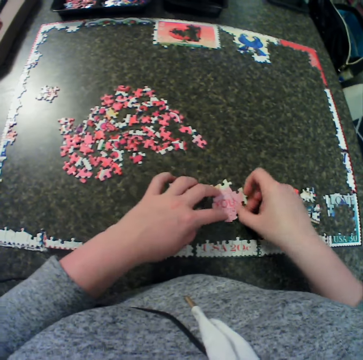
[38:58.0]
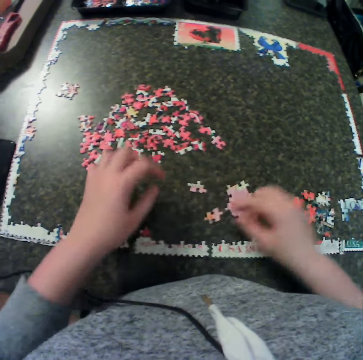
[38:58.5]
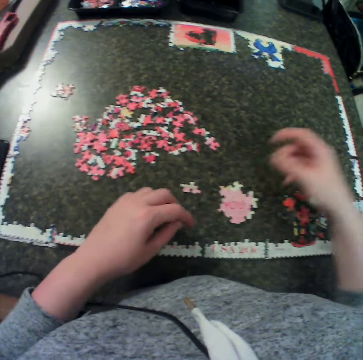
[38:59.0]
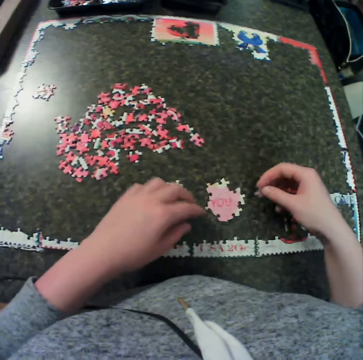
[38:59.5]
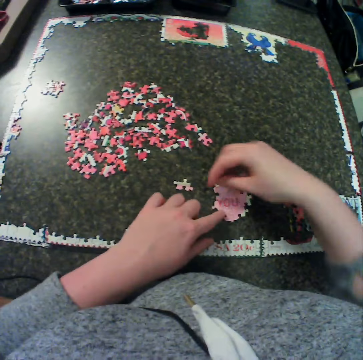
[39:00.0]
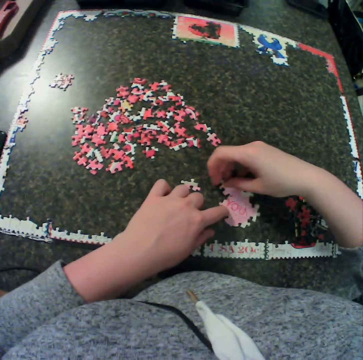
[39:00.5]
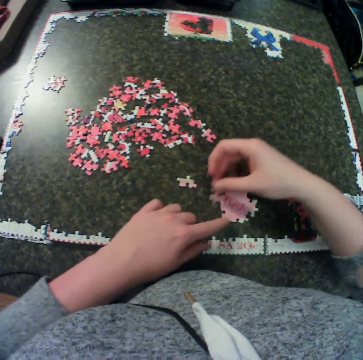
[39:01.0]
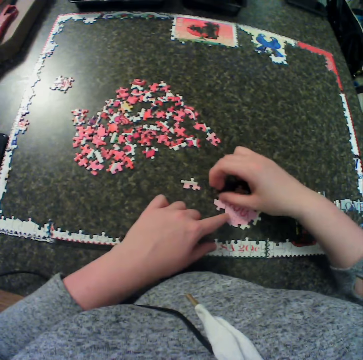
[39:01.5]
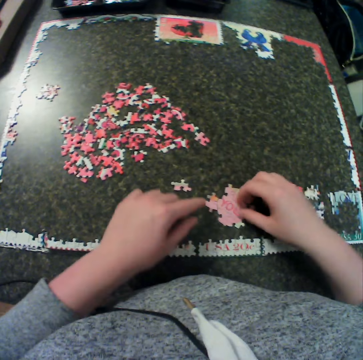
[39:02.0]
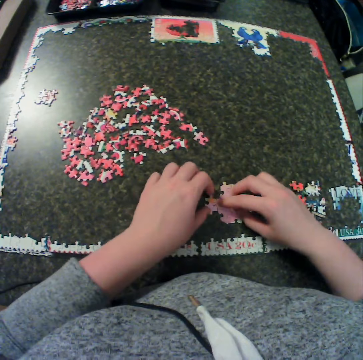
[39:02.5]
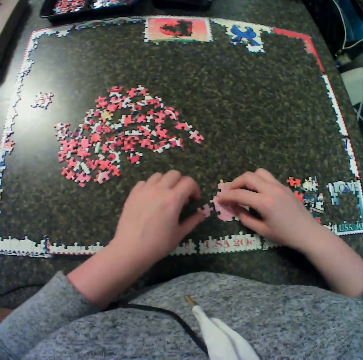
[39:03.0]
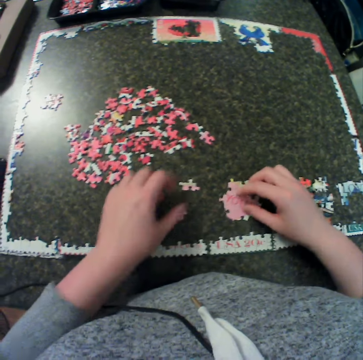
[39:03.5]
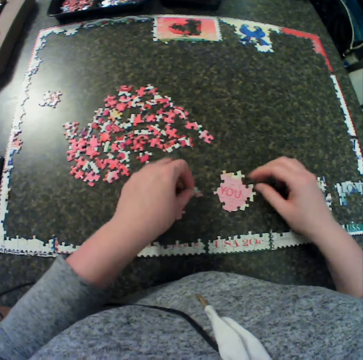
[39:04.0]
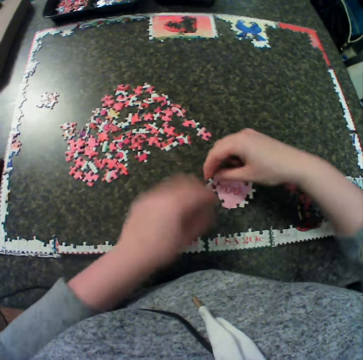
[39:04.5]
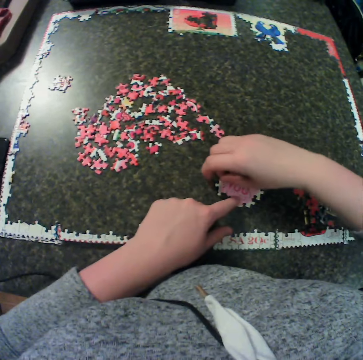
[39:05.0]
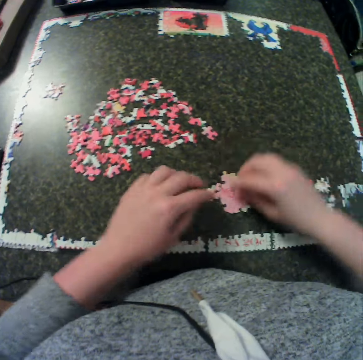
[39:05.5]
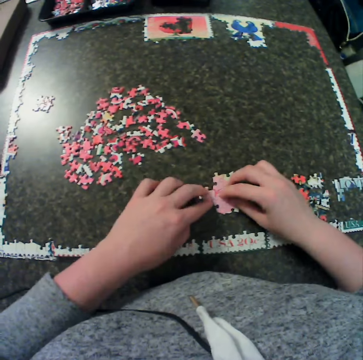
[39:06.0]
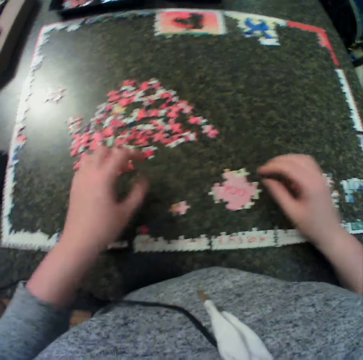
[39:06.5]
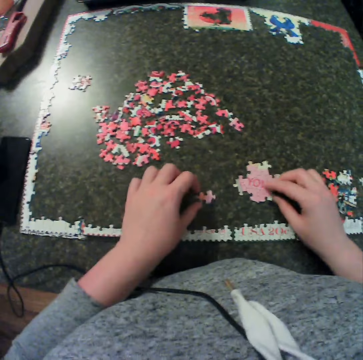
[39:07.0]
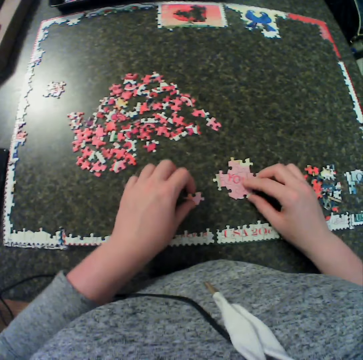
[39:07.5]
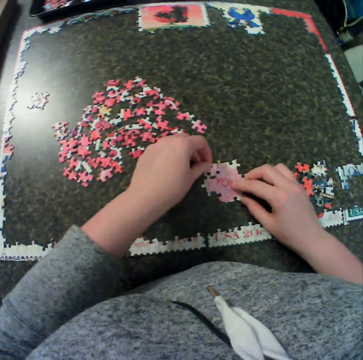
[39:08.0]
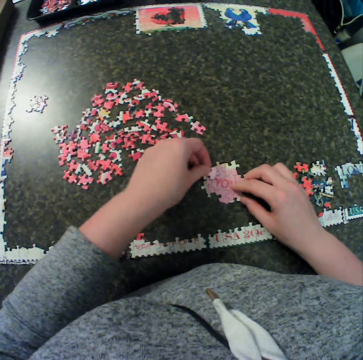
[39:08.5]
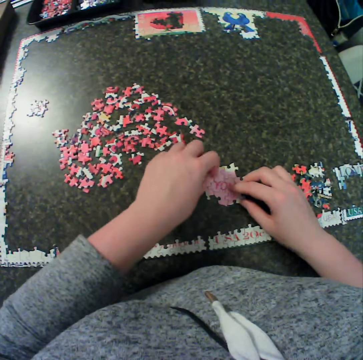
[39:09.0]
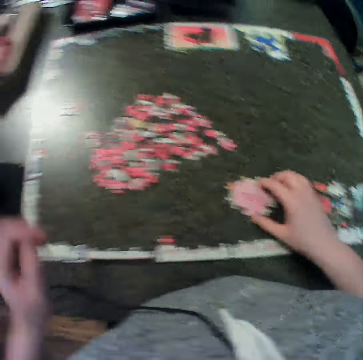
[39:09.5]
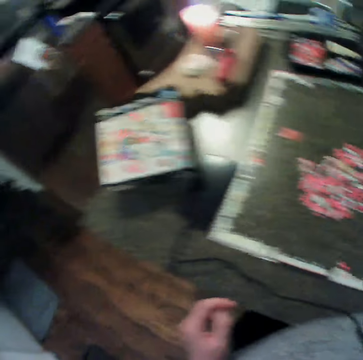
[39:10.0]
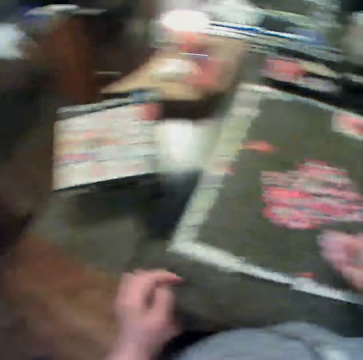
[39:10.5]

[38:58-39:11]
The camera wearer fits a puzzle piece. They remove the hand from the jigsaw. They pick a piece of puzzle. They move the left hand. They hold the jigsaw puzzle. They fix the puzzle together. They move the puzzle piece around. They fit the puzzle piece. They remove the hand from the puzzle piece. They hold the puzzle piece. They move the puzzle piece. They move the jigsaw puzzle. They pick a puzzle piece. They exchange the puzzle piece to the other hand. They hold the jigsaw puzzle. They fit the puzzle piece. They remove the hand from the jigsaw. They hold the jigsaw puzzle. They fit the puzzle piece. They remove the hand from the jigsaw puzzle. They touch the jigsaw puzzle. They pick a piece of puzzle with the left hand. They fit the puzzle piece. They remove the hand from the jigsaw puzzle. They hold the jigsaw puzzle.

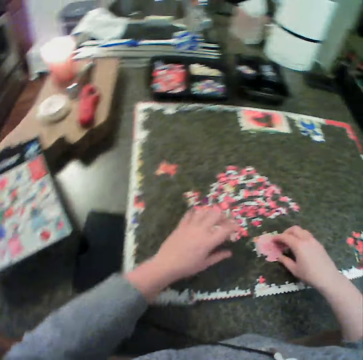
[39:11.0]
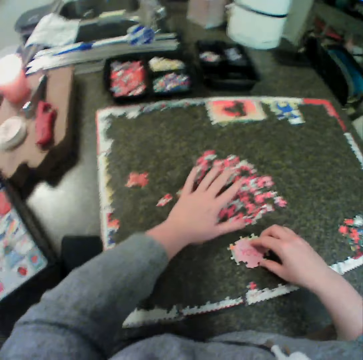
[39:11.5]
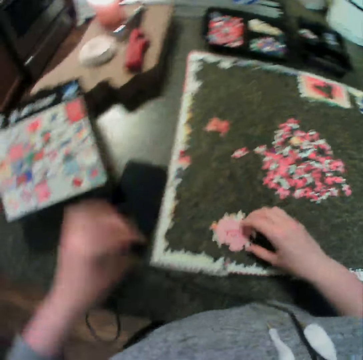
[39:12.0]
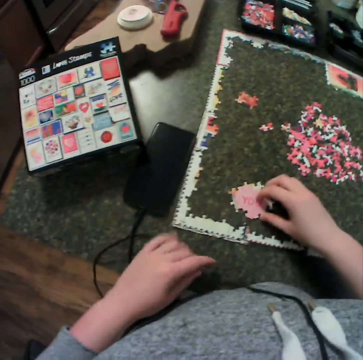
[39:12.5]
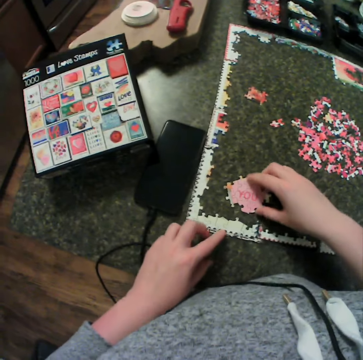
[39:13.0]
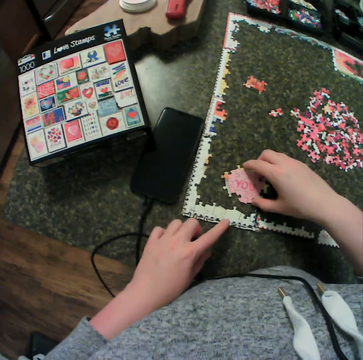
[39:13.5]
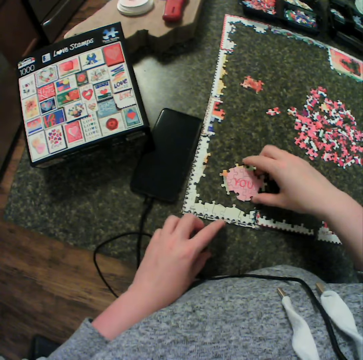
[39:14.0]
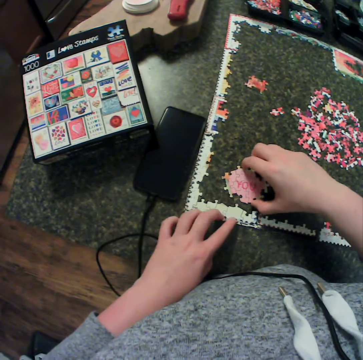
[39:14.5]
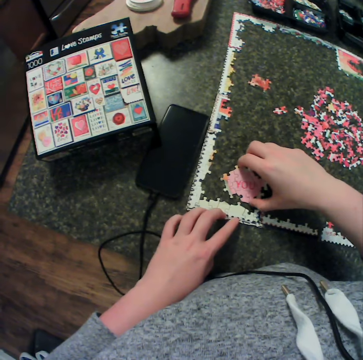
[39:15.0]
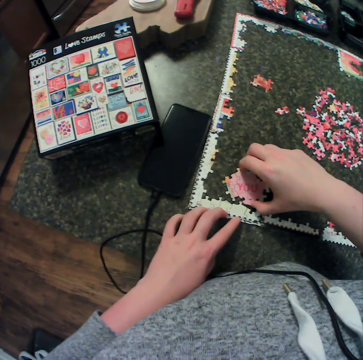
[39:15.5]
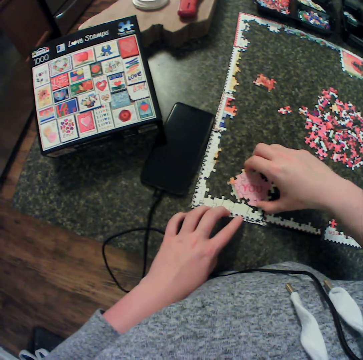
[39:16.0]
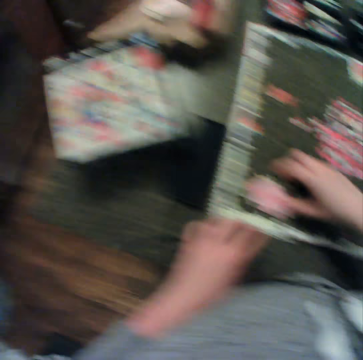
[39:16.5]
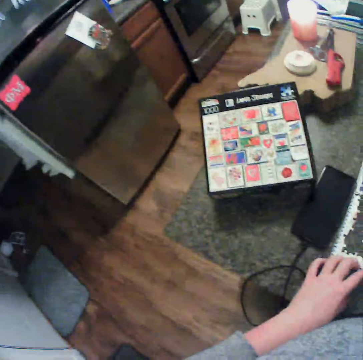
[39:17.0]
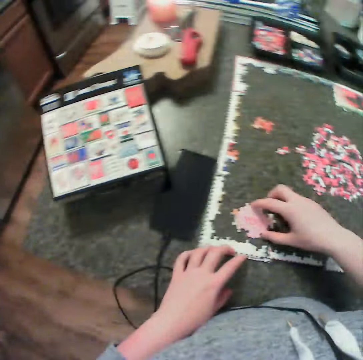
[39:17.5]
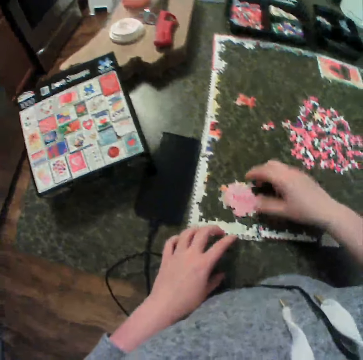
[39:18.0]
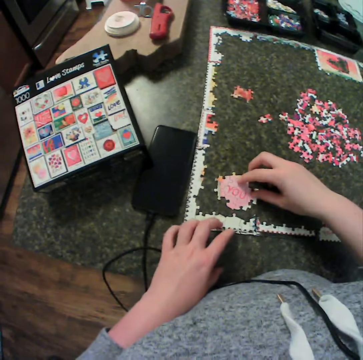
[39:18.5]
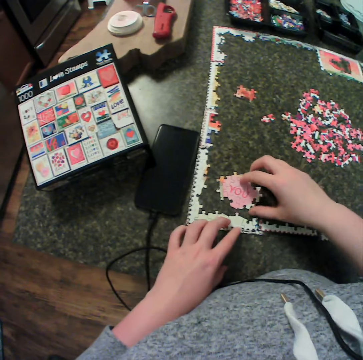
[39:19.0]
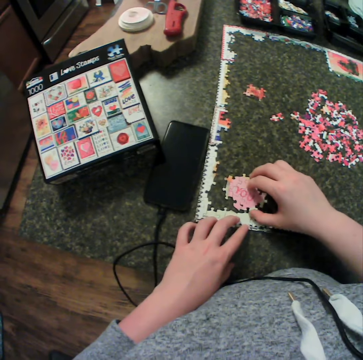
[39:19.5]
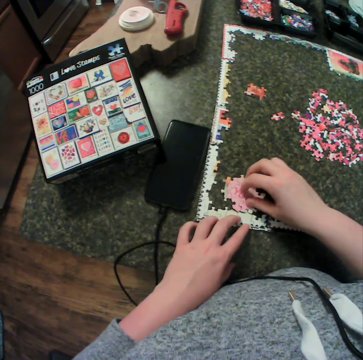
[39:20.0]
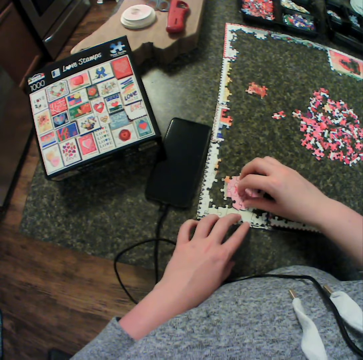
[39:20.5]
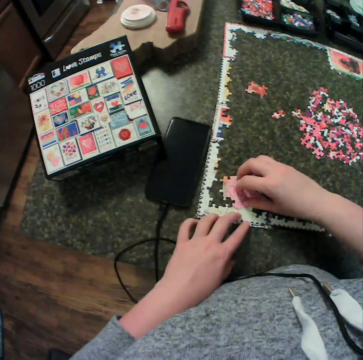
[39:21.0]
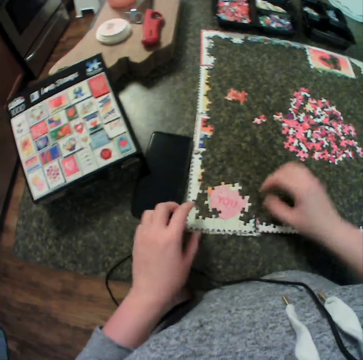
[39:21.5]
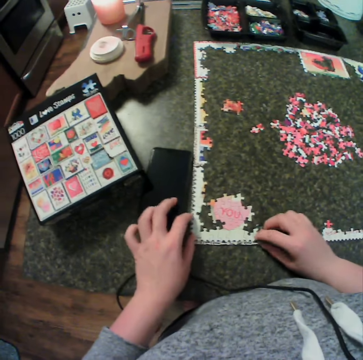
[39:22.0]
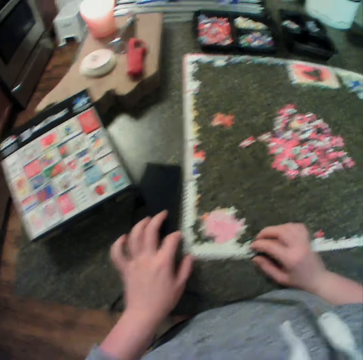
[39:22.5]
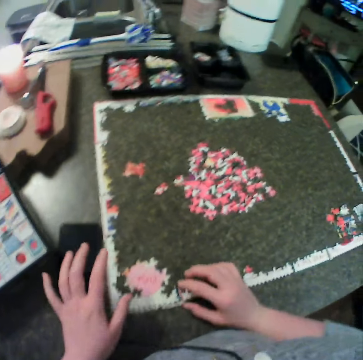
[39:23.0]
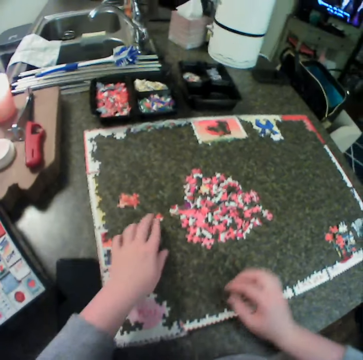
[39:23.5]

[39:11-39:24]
The camera wearer moves the puzzle pieces. They adjust some of the puzzle. They move the jigsaw puzzle. They hold the jigsaw puzzle. They fit the jigsaw puzzle. They touch the jigsaw puzzle. They try to fix the puzzle. They move their hands away from the jigsaw puzzle. They adjust the jigsaw puzzle.

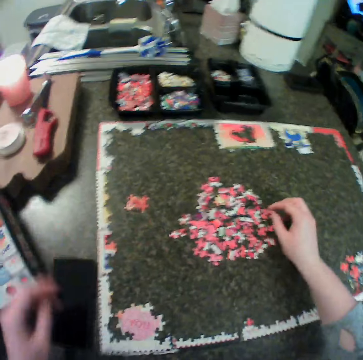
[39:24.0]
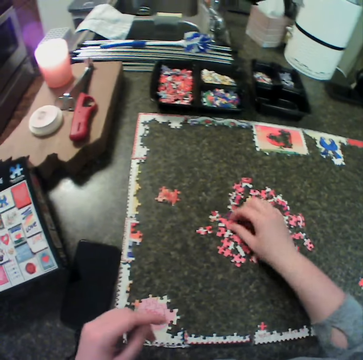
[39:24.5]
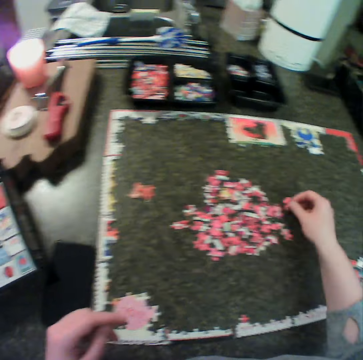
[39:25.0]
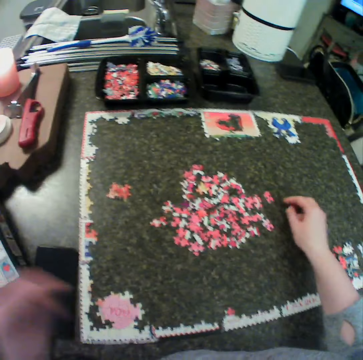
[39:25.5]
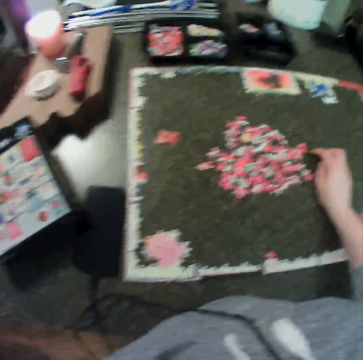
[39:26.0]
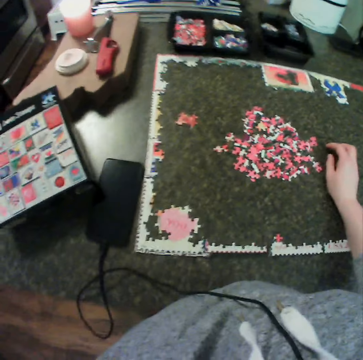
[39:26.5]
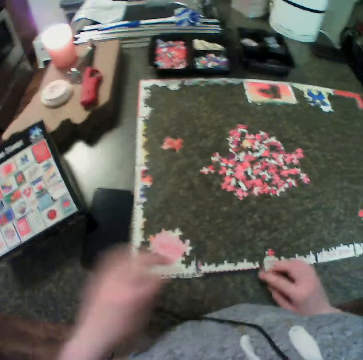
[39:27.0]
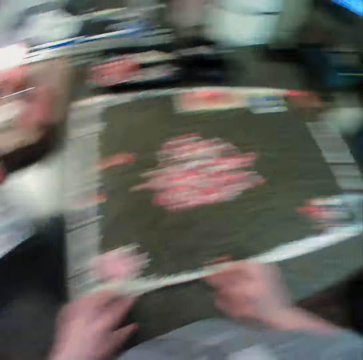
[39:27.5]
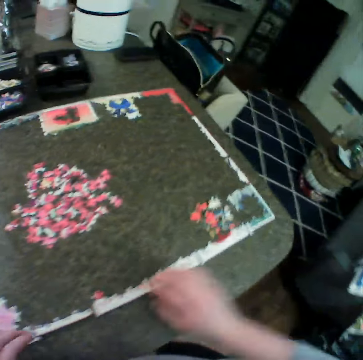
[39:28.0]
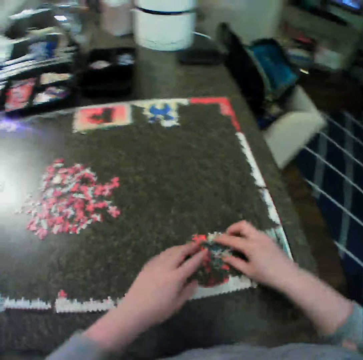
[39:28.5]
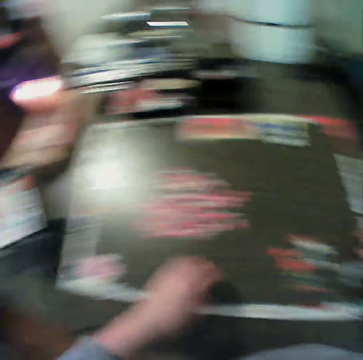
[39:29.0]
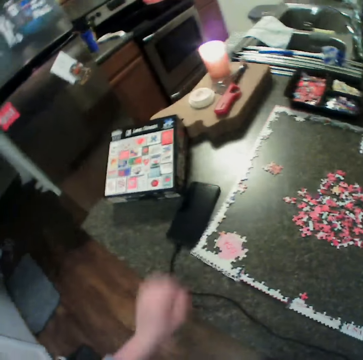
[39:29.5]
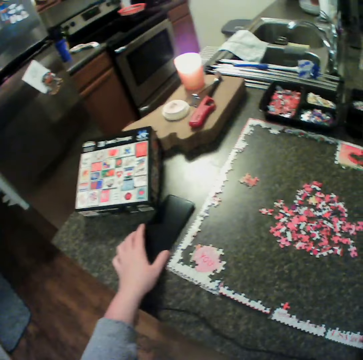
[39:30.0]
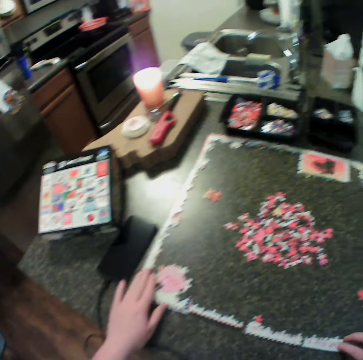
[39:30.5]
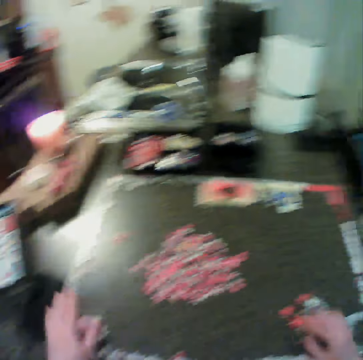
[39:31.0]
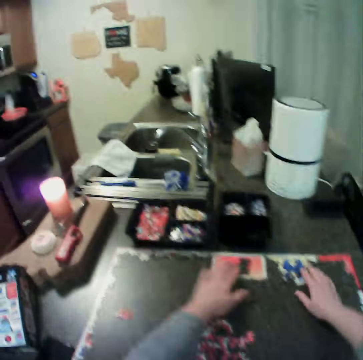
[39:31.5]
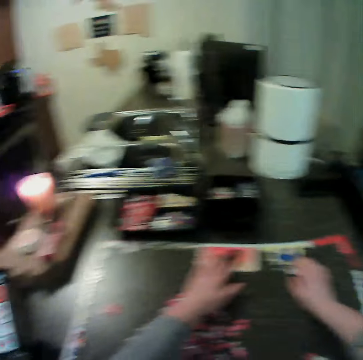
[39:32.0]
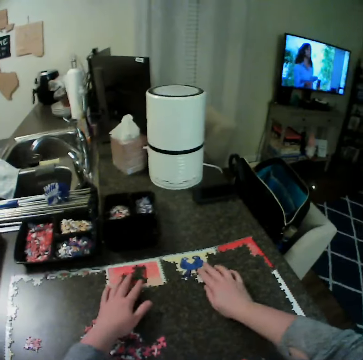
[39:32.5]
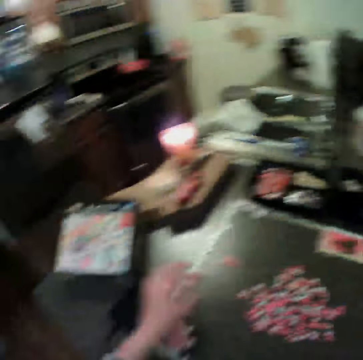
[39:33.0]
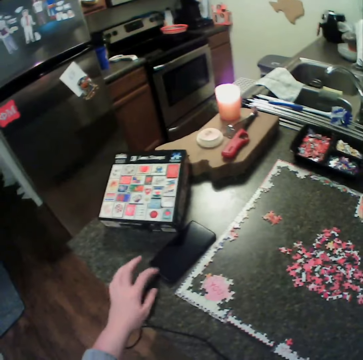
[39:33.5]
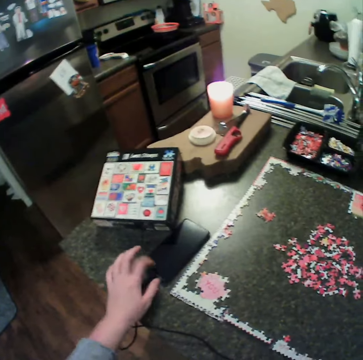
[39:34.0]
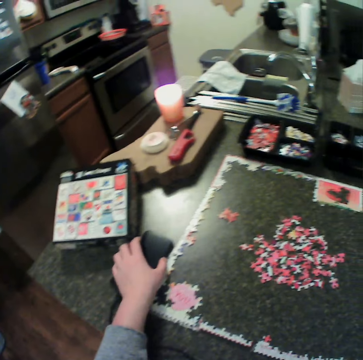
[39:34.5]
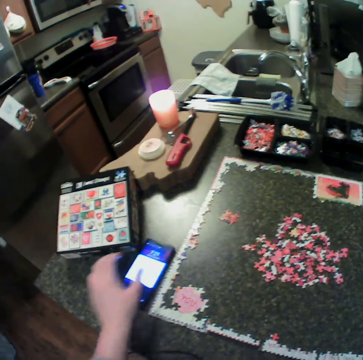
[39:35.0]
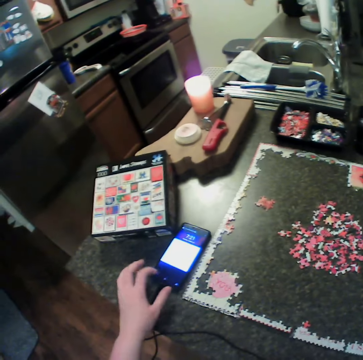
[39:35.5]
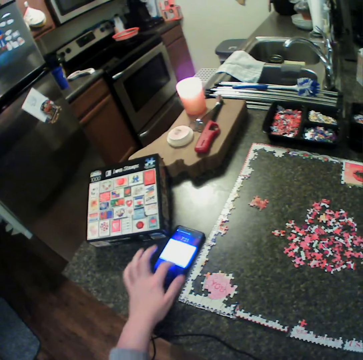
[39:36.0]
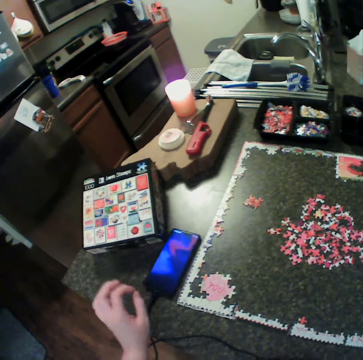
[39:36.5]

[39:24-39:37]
The camera wearer moves their hands. They move the left hand back. They pick a piece of puzzle with the right hand. They drop the puzzle piece. They move a puzzle piece. They move the right hand. They touch the jigsaw puzzle. They move both hands. They move the jigsaw pieces. They move the left hand. They move the phone. They touch the phone with the left hand. They adjust the jigsaw puzzle. They move both hands. They adjust the jigsaw puzzle. They touch some puzzle with both hands. They move their hands. They touch the phone with the left hand. They open the phone. They operate the phone.
